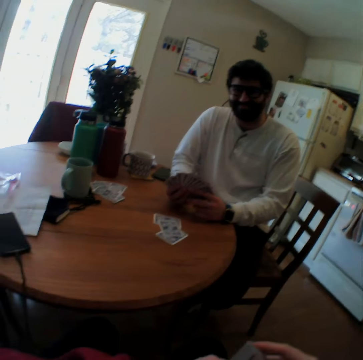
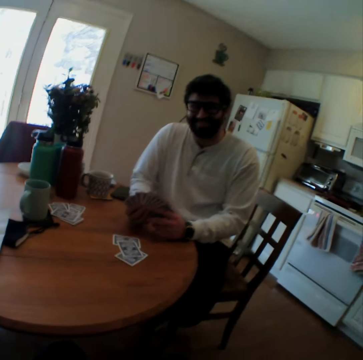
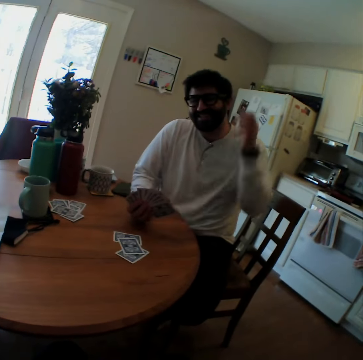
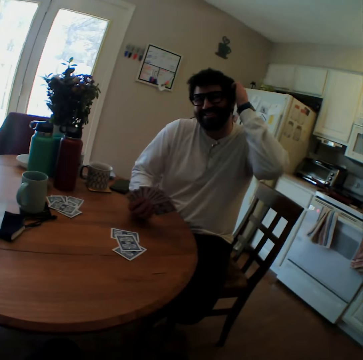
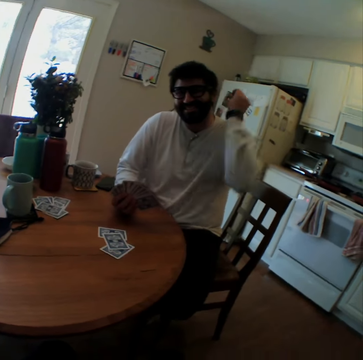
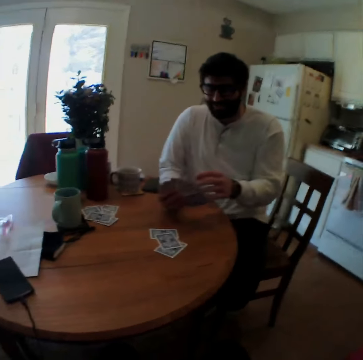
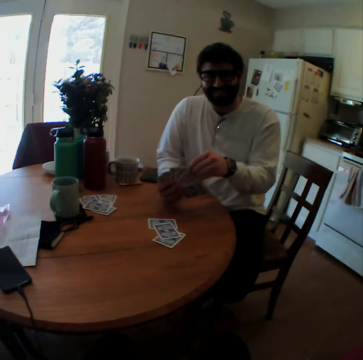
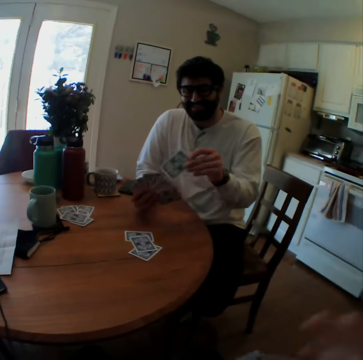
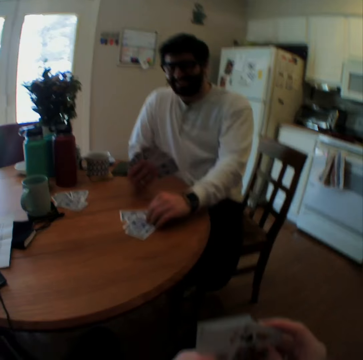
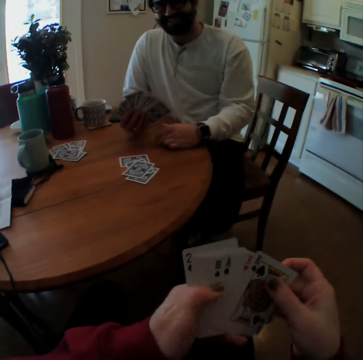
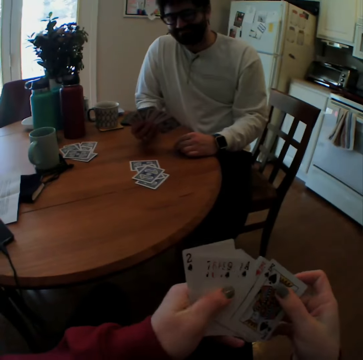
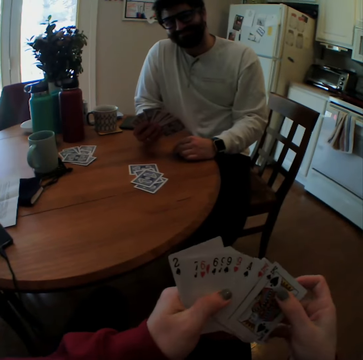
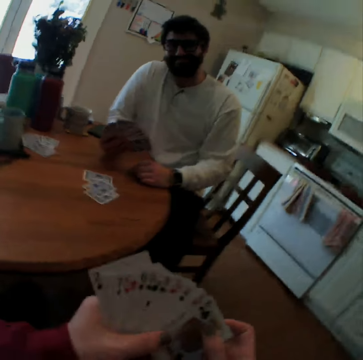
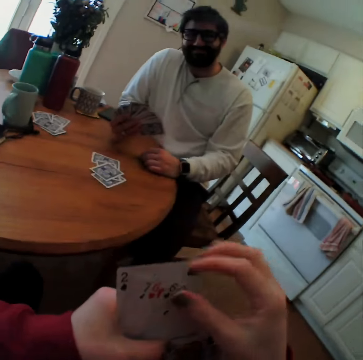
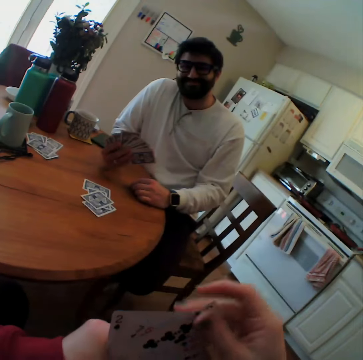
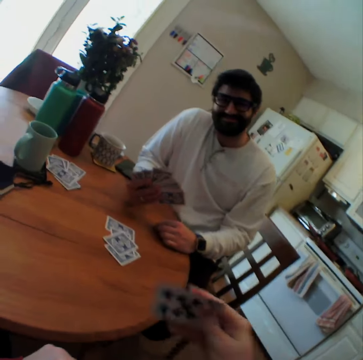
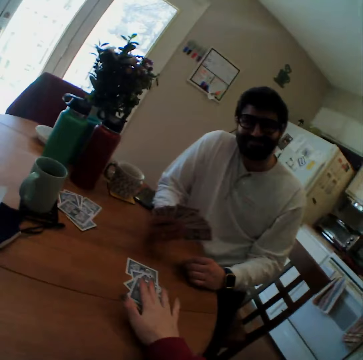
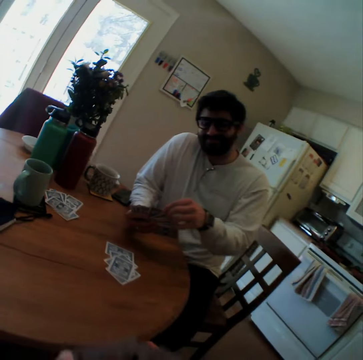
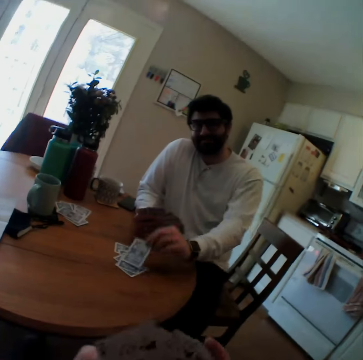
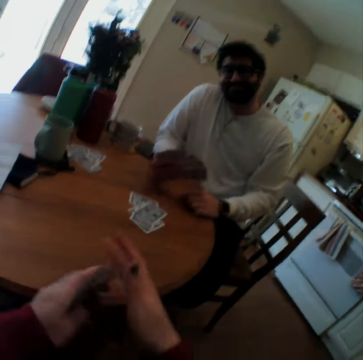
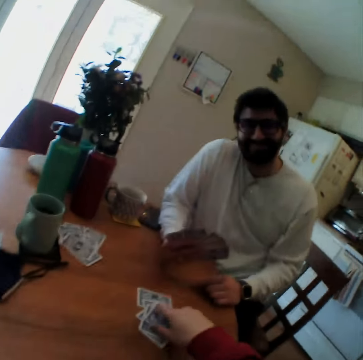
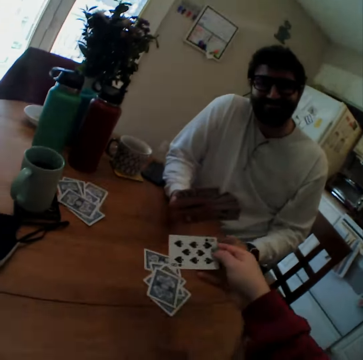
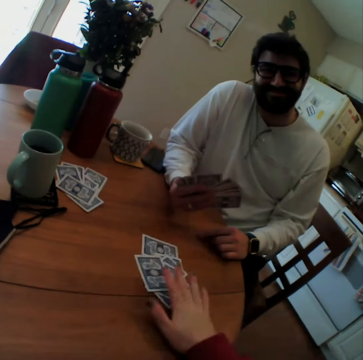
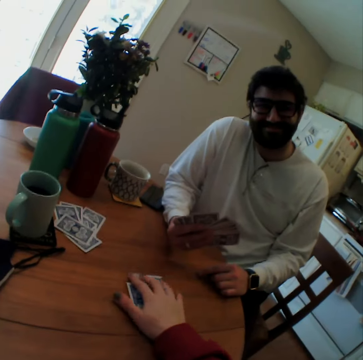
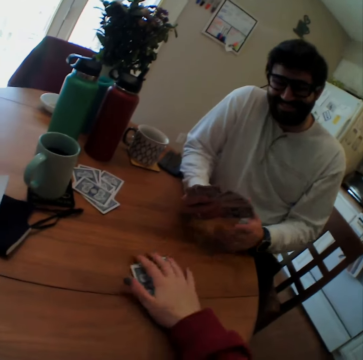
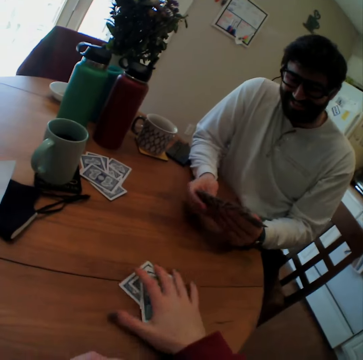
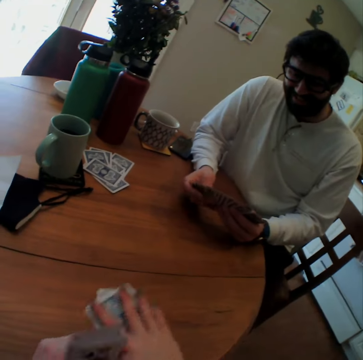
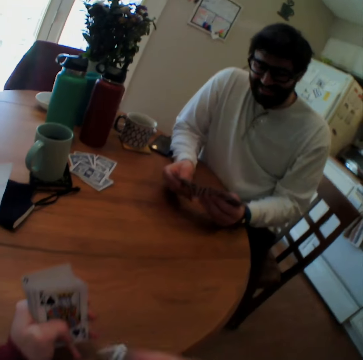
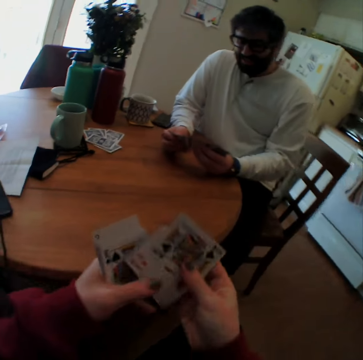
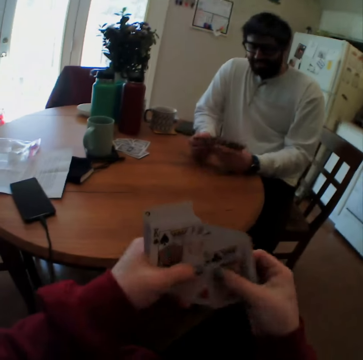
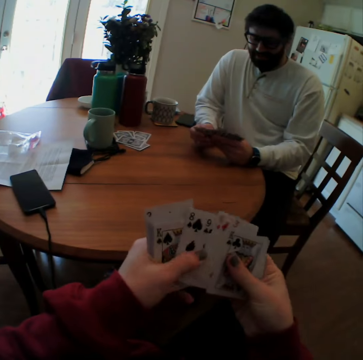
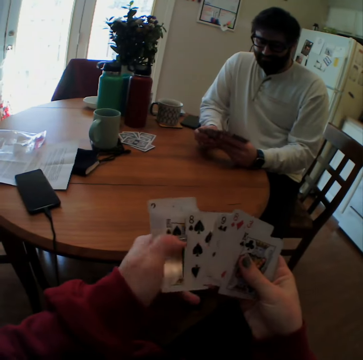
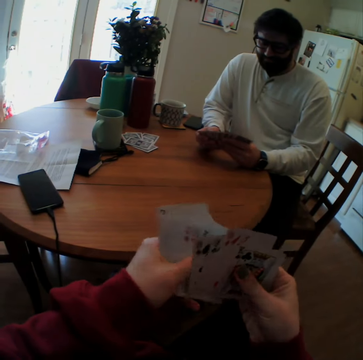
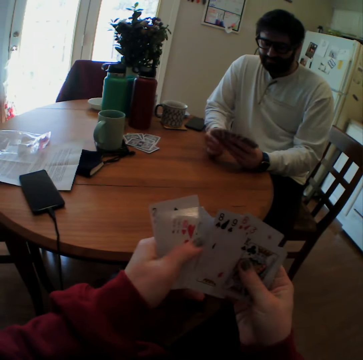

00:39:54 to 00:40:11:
A man speaks. He scratches his head. He plays card games with the camera wearer. He puts a card on a table. The camera wearer puts a card on the table. The man puts a card on the table. The camera wearer picks up a card. They turn a playing card on the table. They look at a card. They put the playing card on the table. They take the playing cards. They pull cards. The man arranges the playing cards. The camera wearer arranges the playing cards.

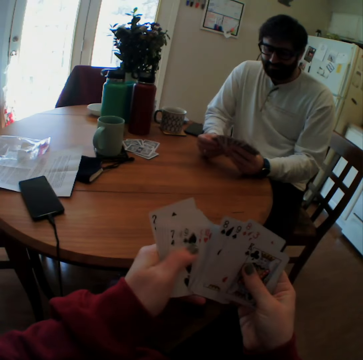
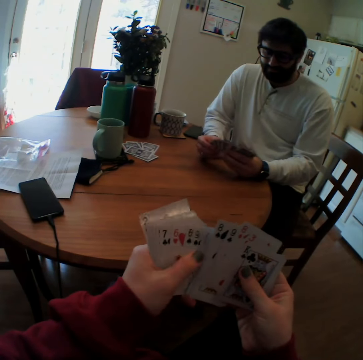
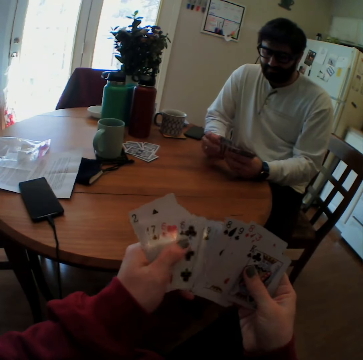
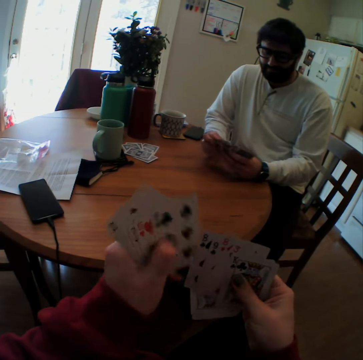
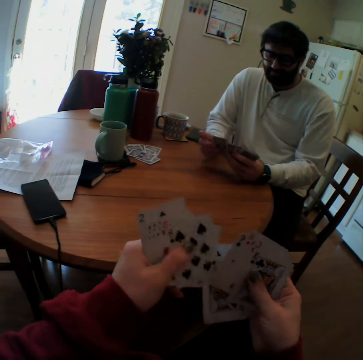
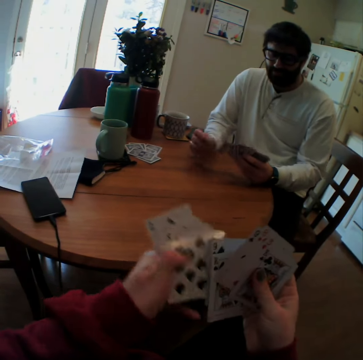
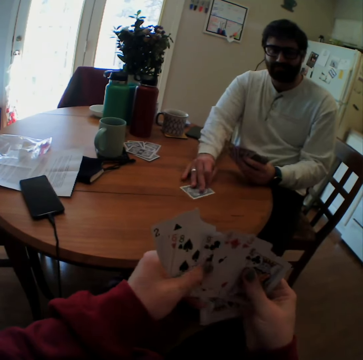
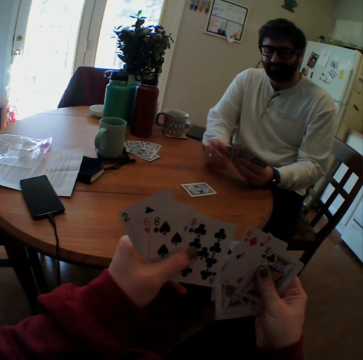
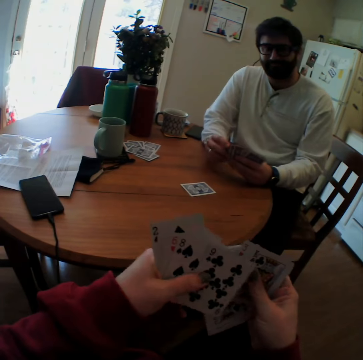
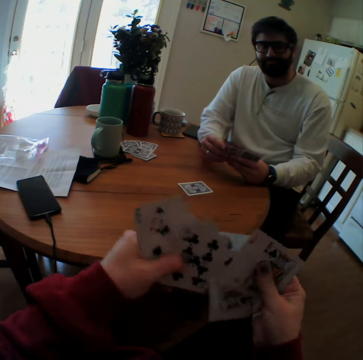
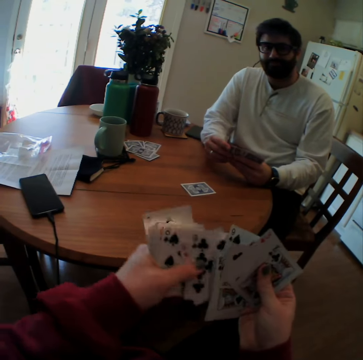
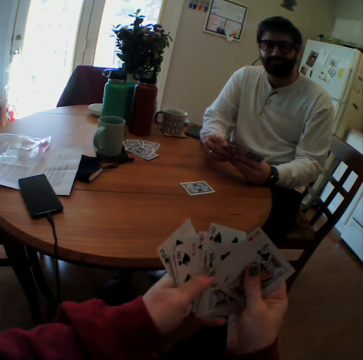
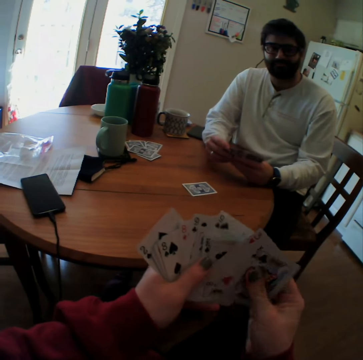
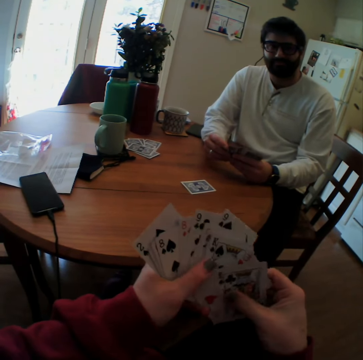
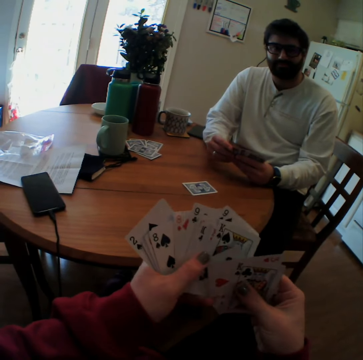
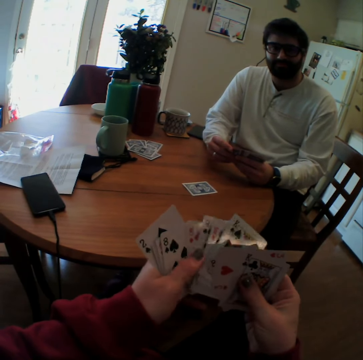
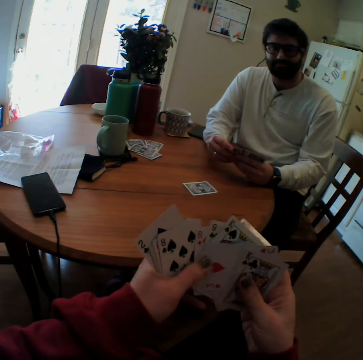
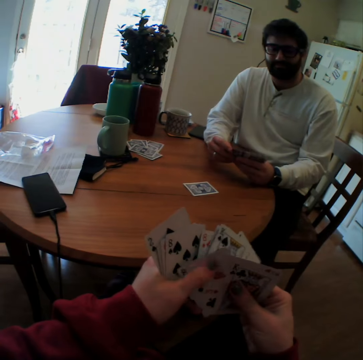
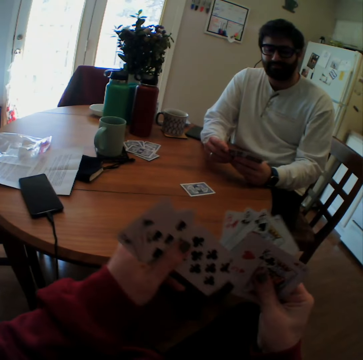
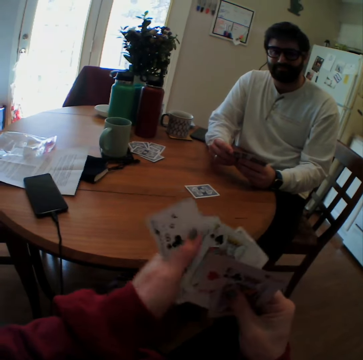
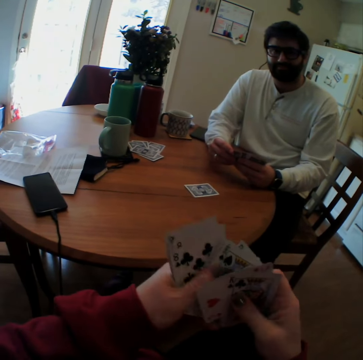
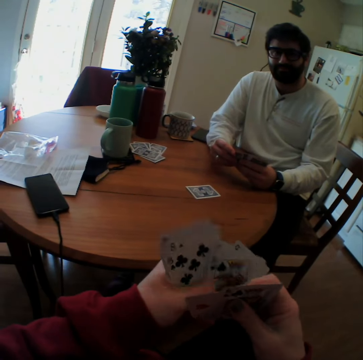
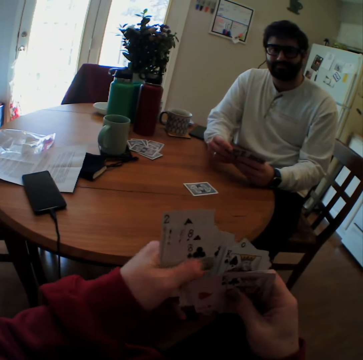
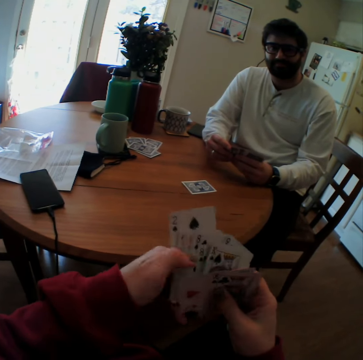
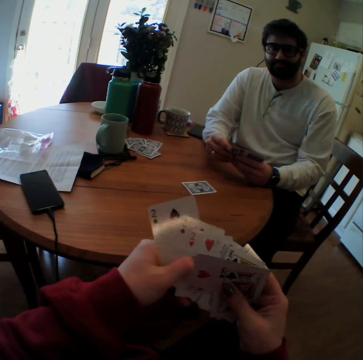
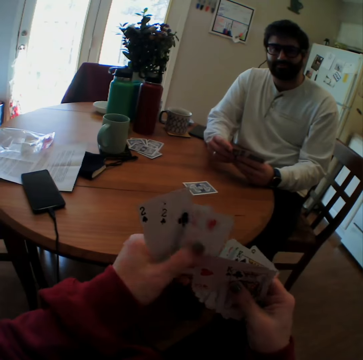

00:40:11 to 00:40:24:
The camera wearer speaks. They count cards. A man puts a card on a table. The man plays card games with the camera wearer. The camera wearer counts cards.

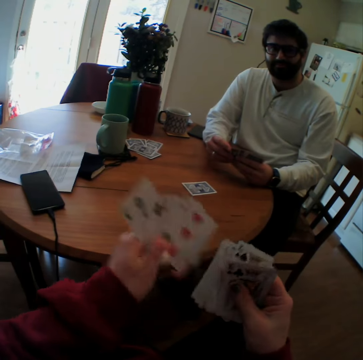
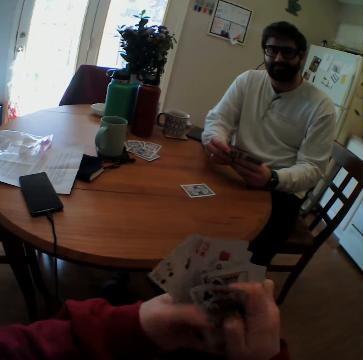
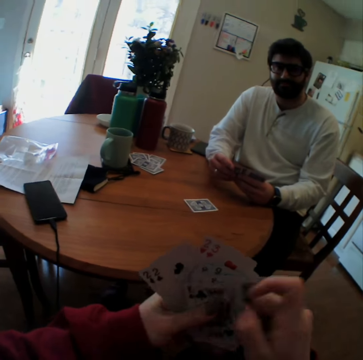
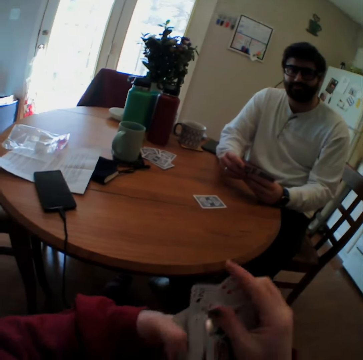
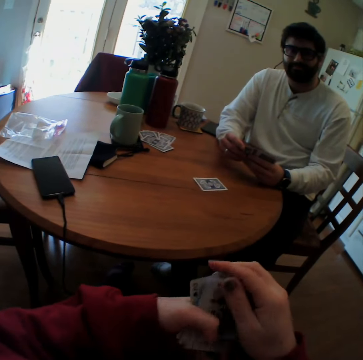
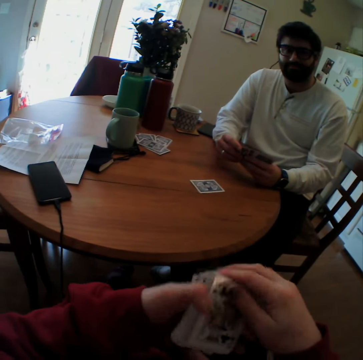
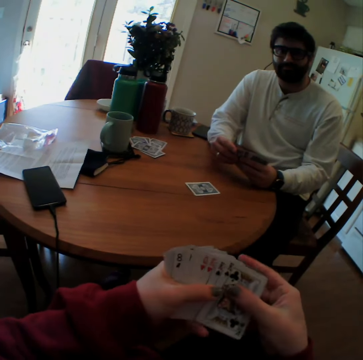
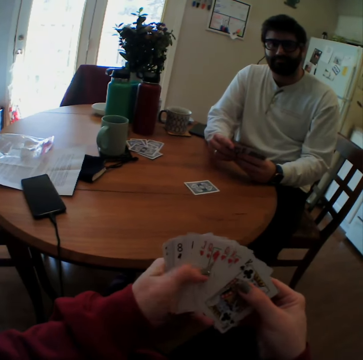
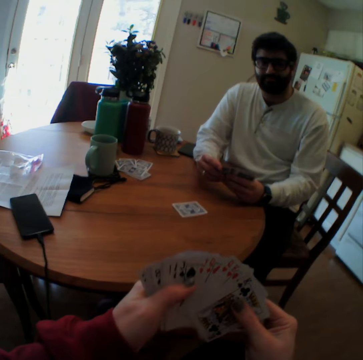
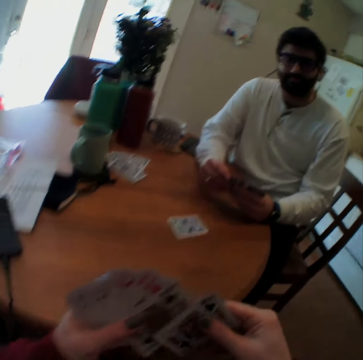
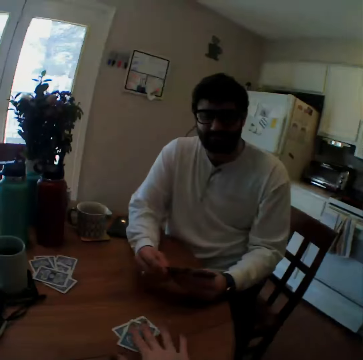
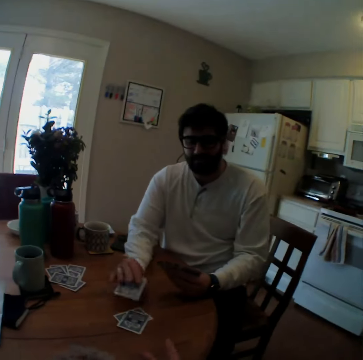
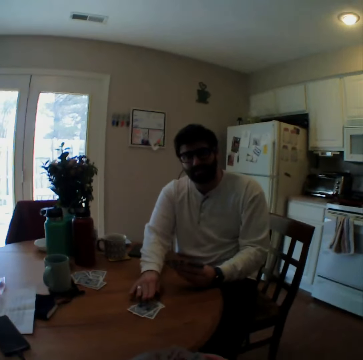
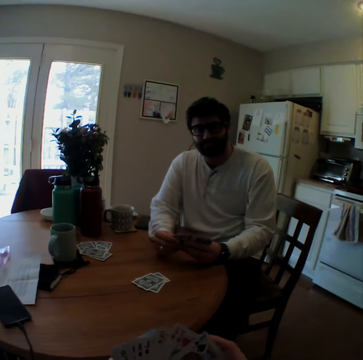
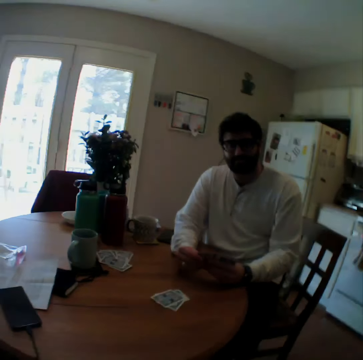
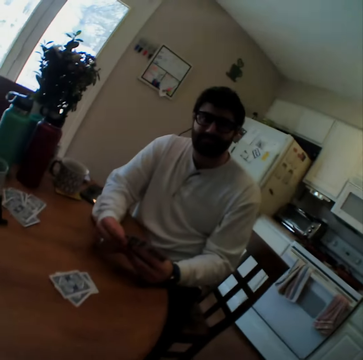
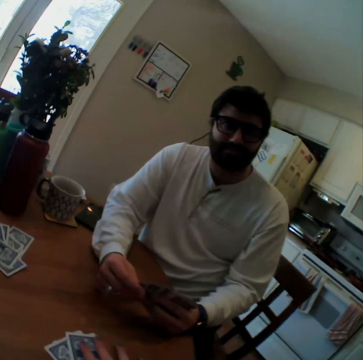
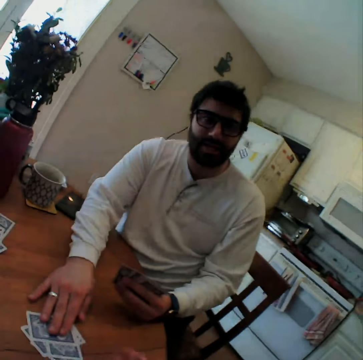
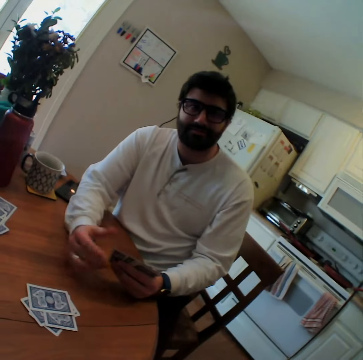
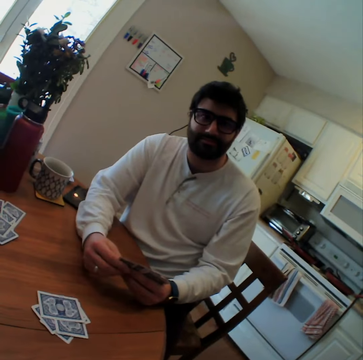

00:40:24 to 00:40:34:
The camera wearer puts a card on a table. A man puts a card on the table. The camera wearer speaks. The man puts a card on the table.
